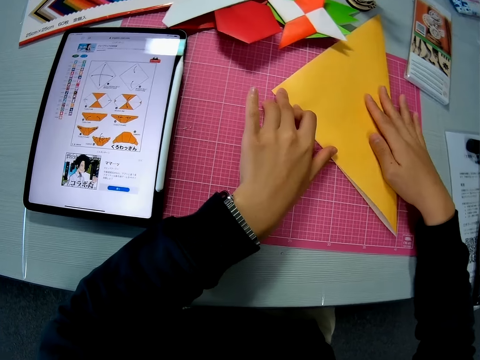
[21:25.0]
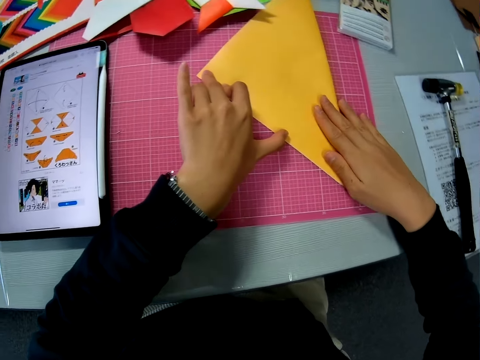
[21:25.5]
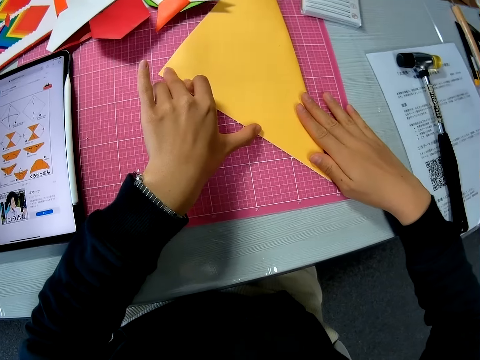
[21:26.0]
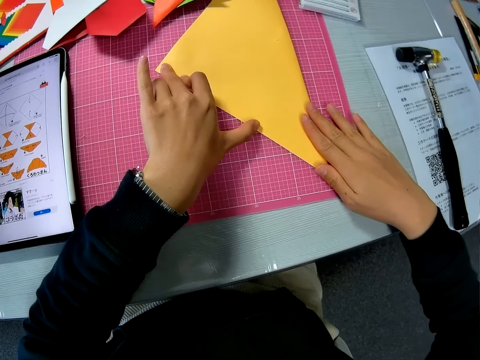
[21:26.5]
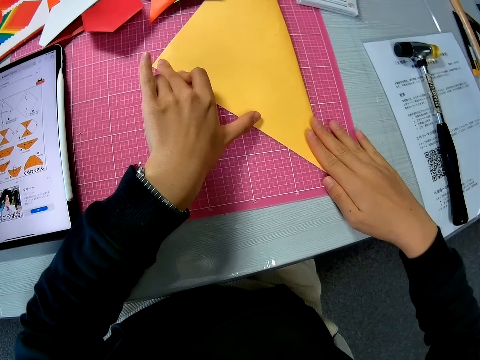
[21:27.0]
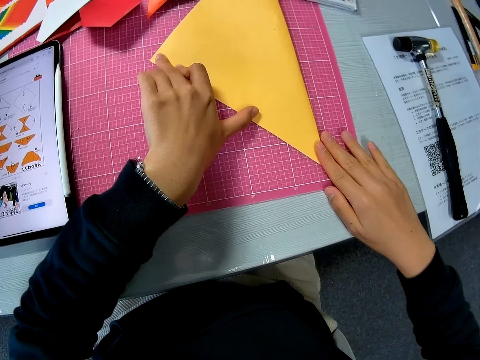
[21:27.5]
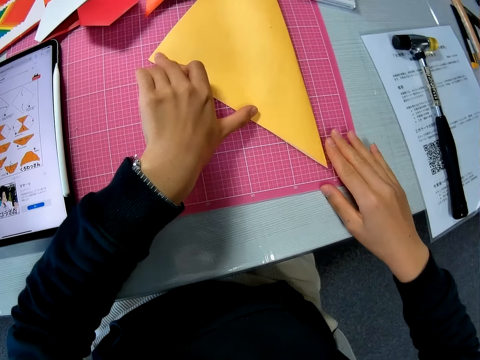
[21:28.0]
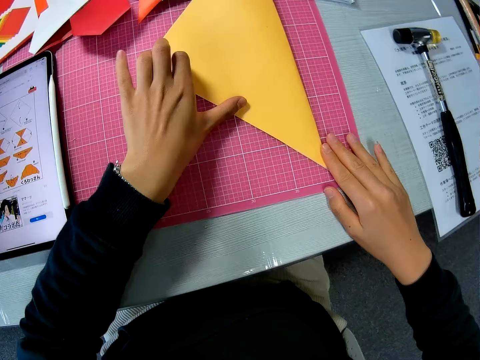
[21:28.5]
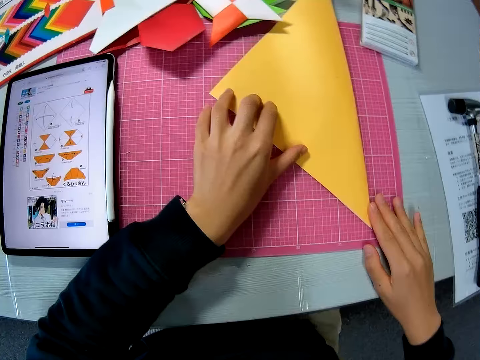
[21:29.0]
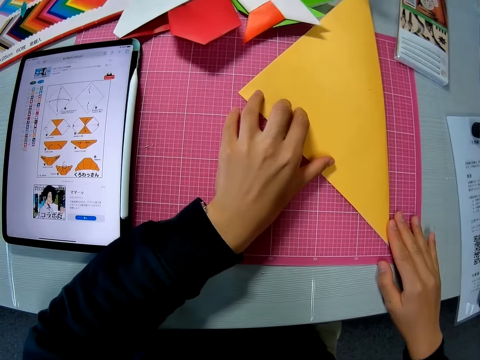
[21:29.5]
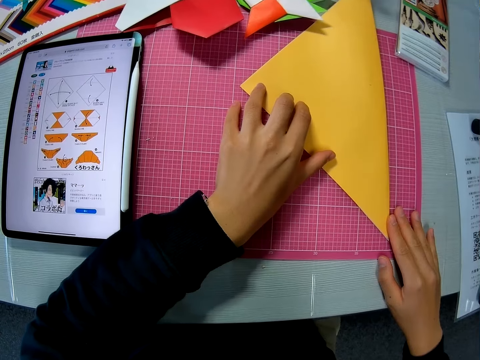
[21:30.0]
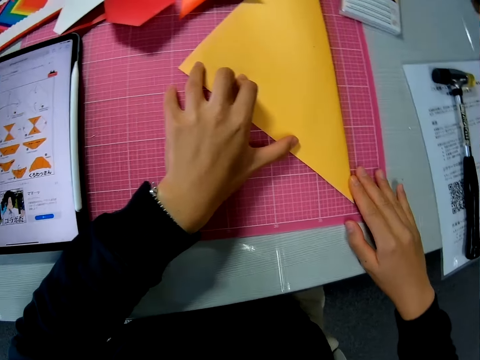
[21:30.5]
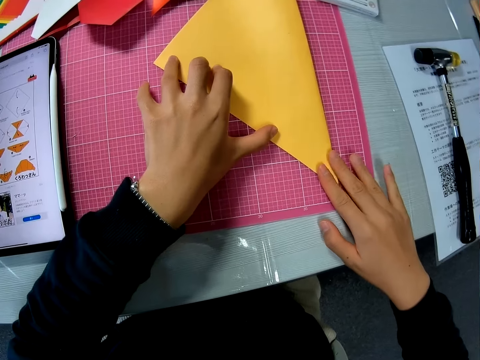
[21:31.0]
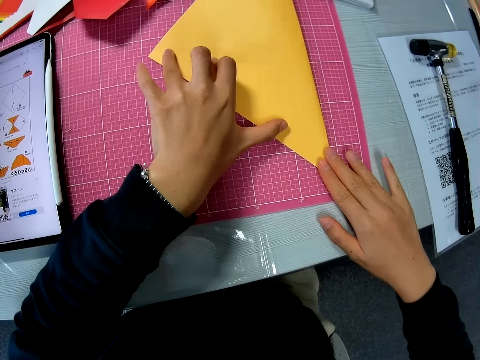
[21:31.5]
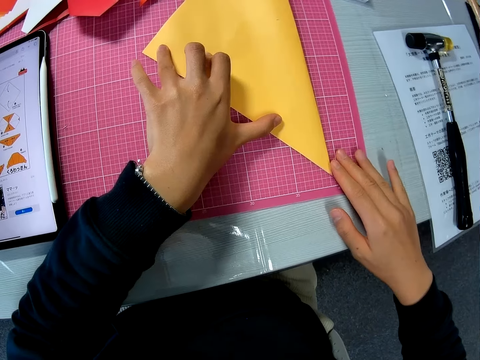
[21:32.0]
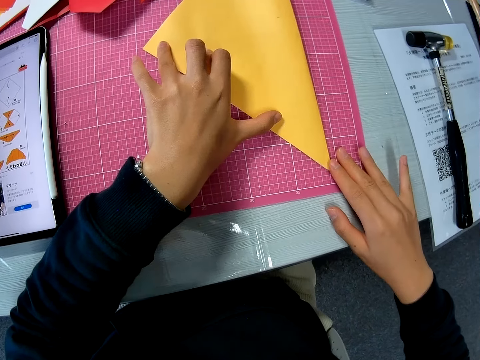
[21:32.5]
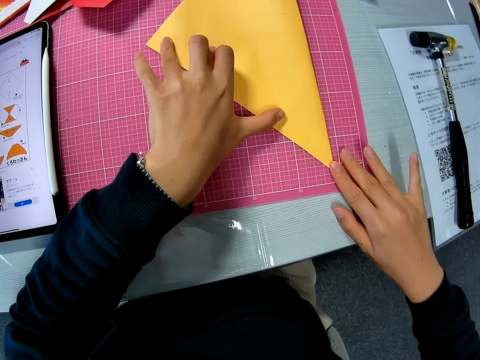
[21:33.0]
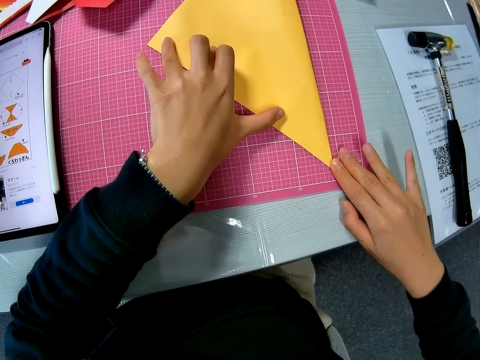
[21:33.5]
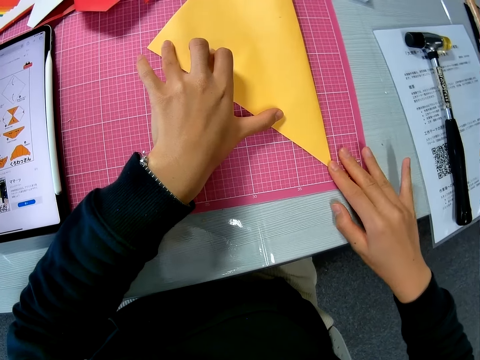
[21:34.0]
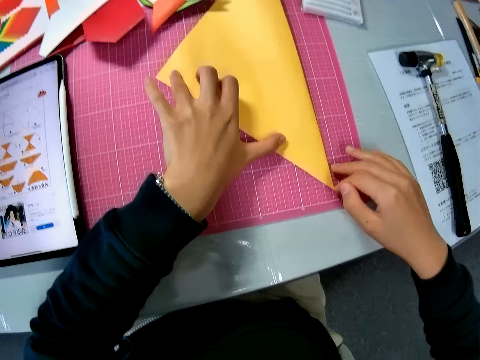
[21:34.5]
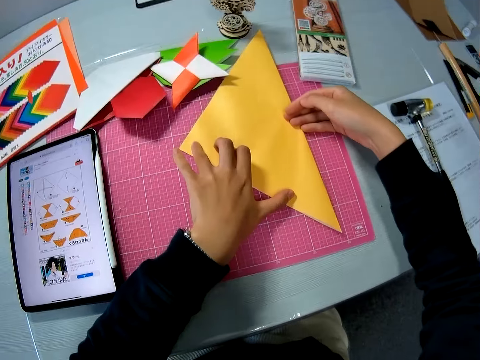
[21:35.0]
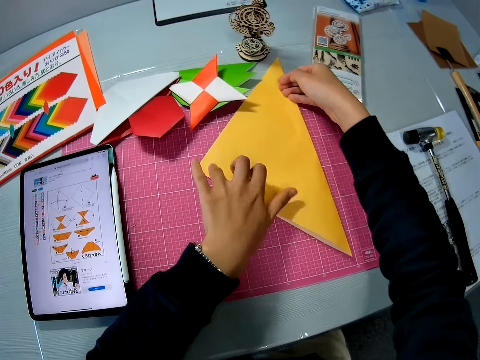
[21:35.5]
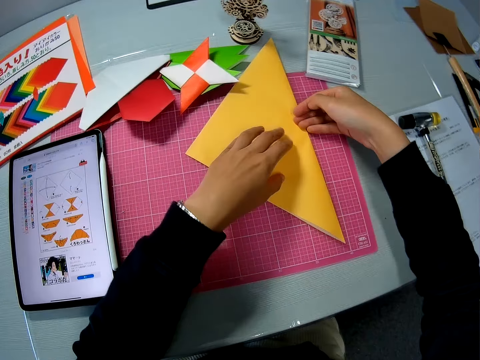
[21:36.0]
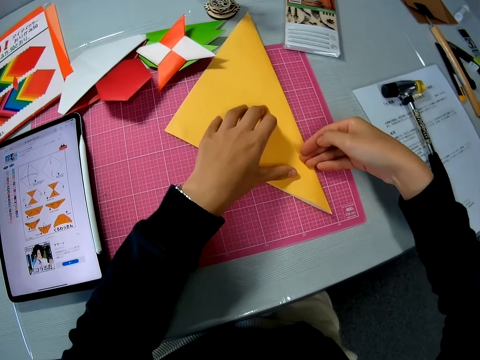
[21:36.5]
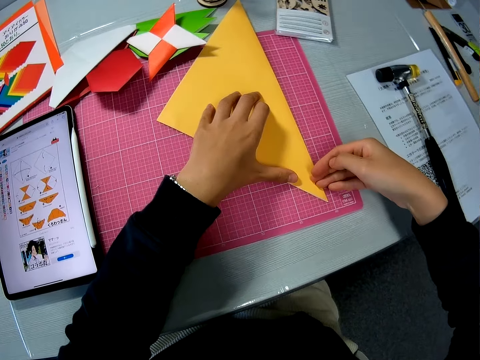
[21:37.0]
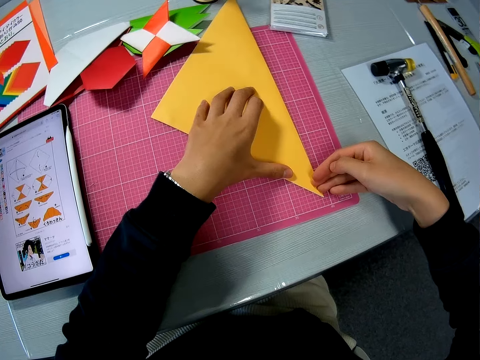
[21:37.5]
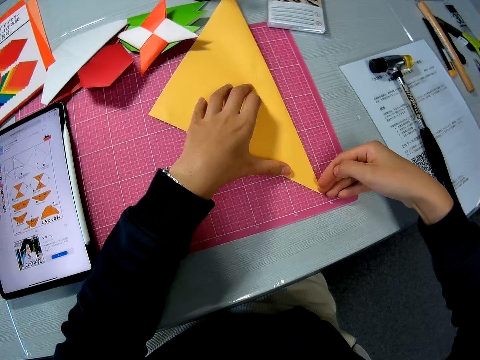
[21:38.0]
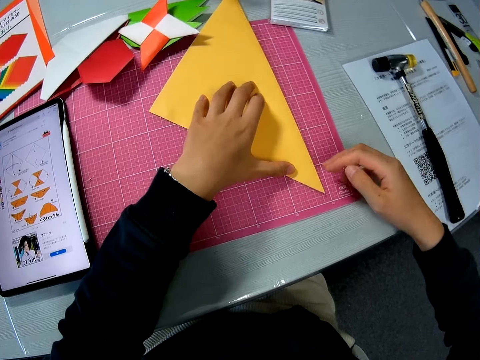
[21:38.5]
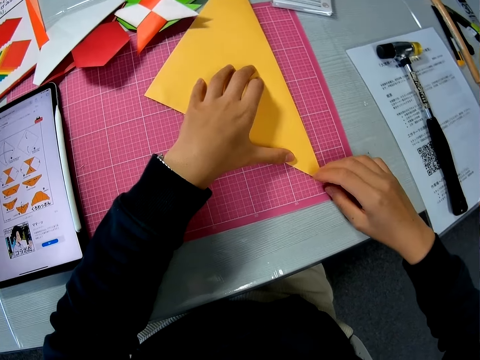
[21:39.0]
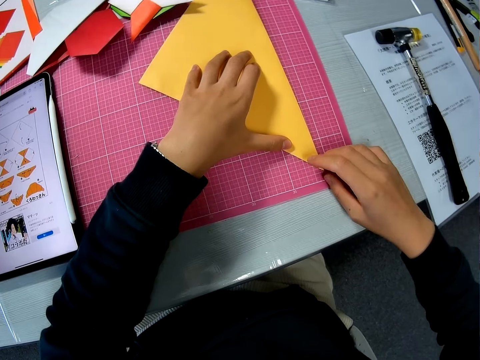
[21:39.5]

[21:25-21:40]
The camera wearer folds the yellow colored paper on the table. They align the paper.

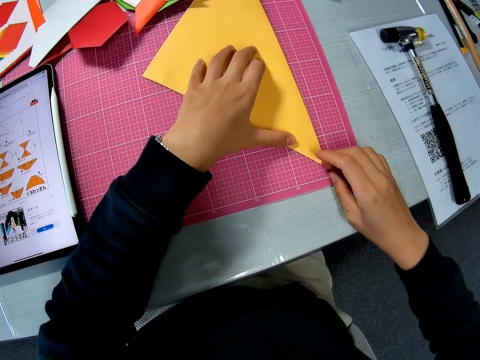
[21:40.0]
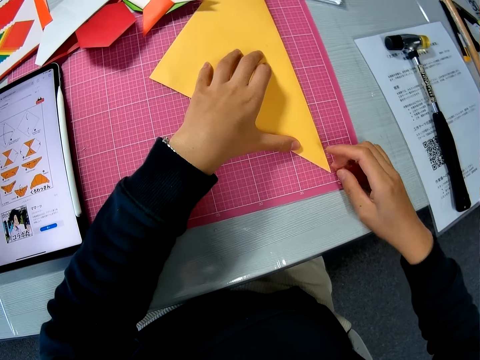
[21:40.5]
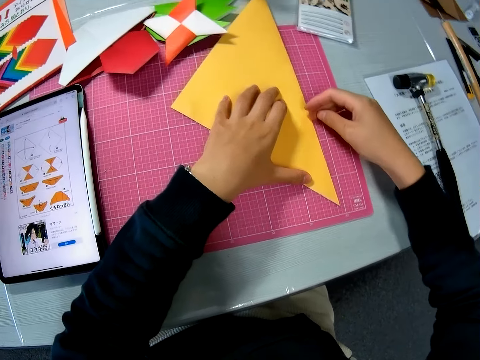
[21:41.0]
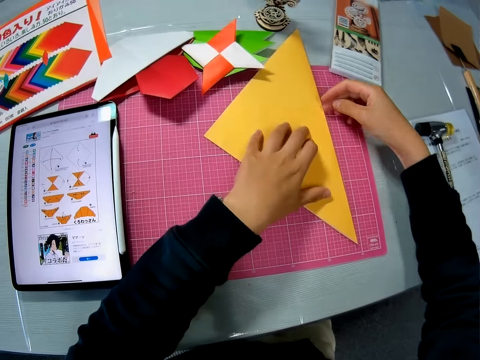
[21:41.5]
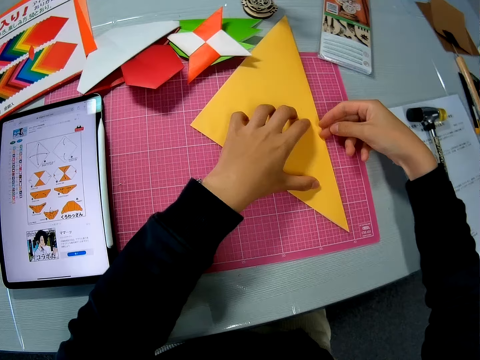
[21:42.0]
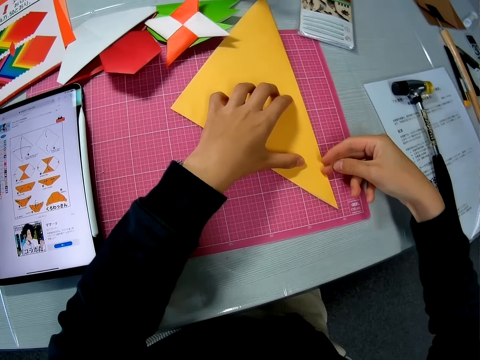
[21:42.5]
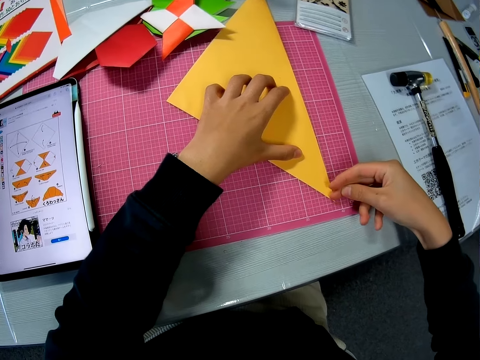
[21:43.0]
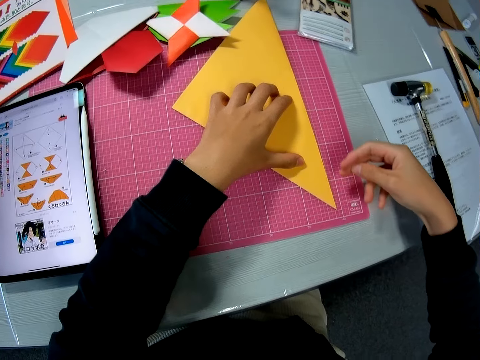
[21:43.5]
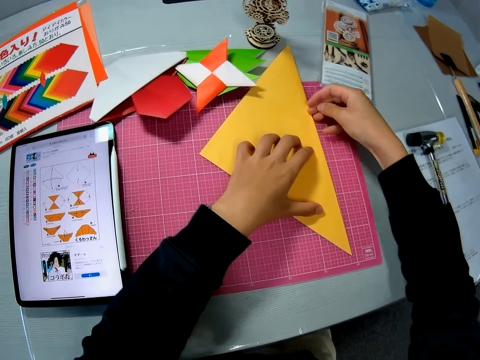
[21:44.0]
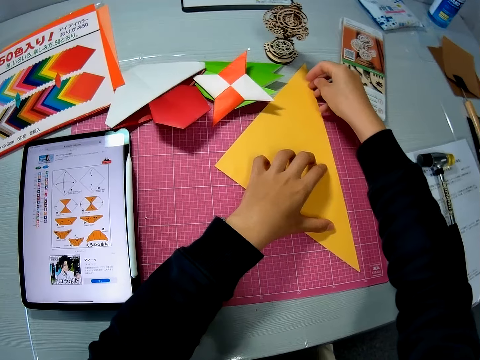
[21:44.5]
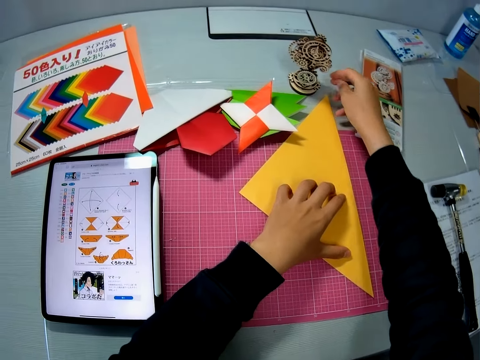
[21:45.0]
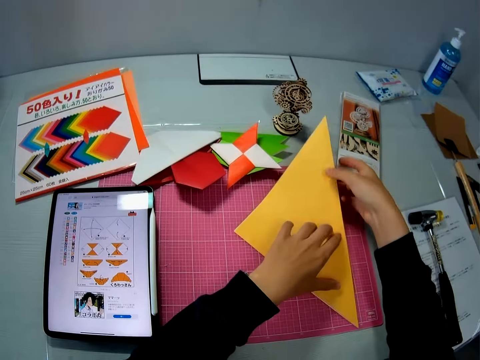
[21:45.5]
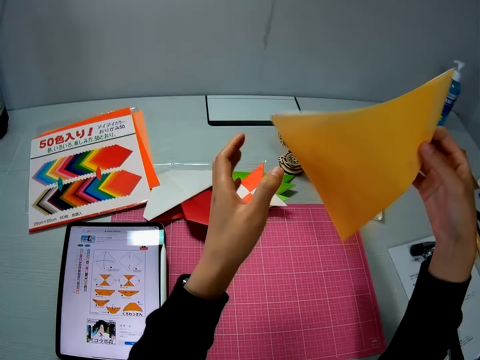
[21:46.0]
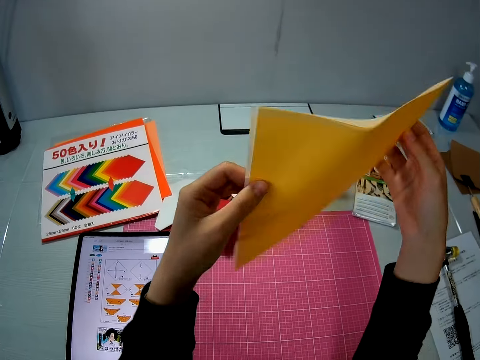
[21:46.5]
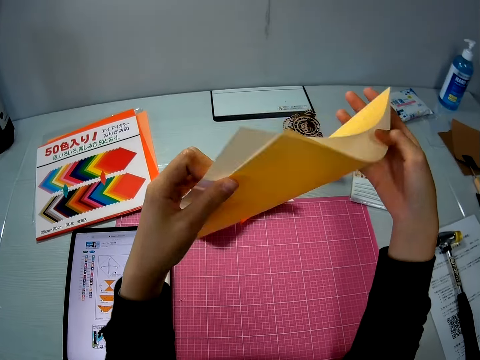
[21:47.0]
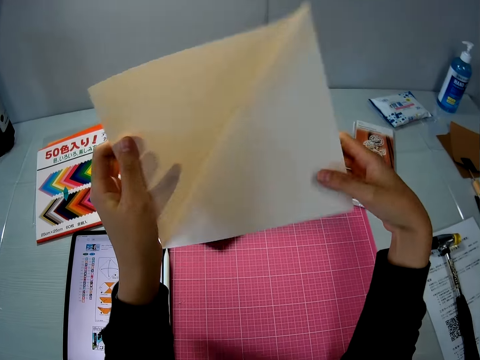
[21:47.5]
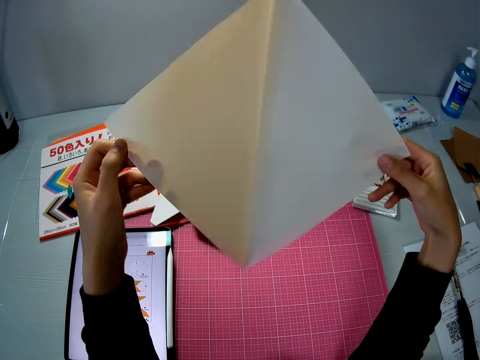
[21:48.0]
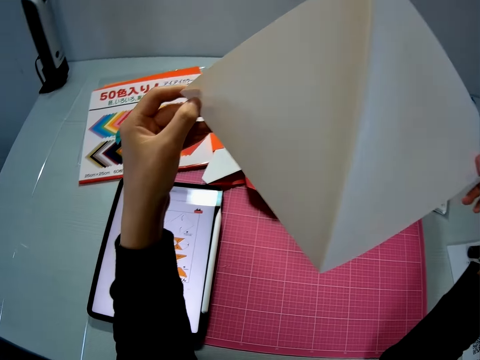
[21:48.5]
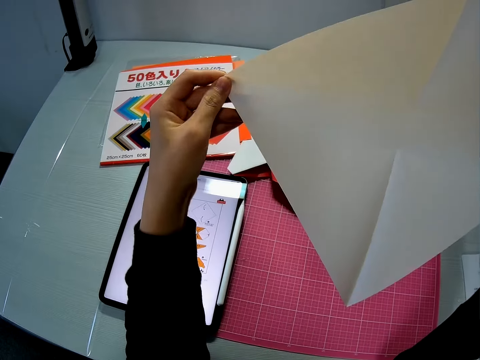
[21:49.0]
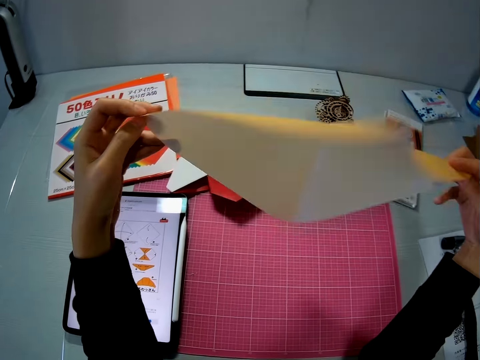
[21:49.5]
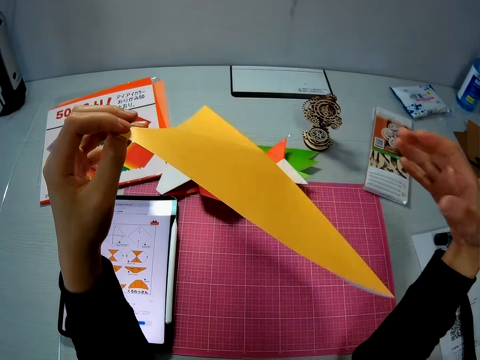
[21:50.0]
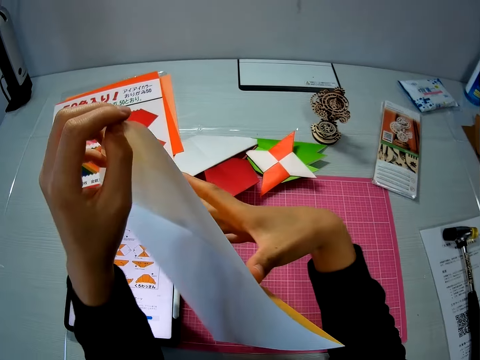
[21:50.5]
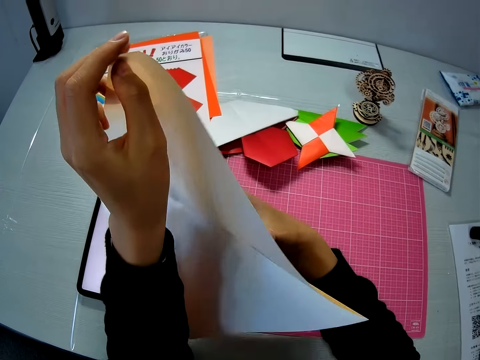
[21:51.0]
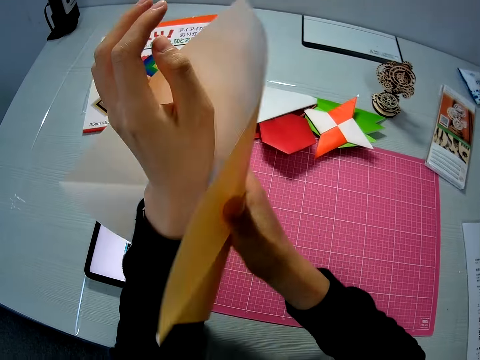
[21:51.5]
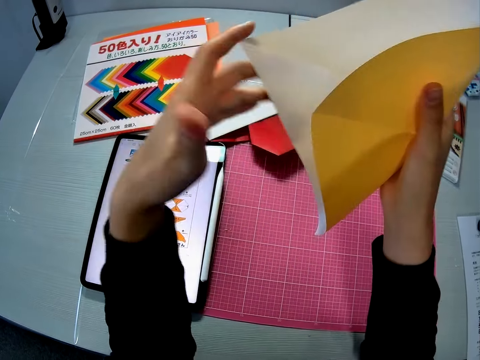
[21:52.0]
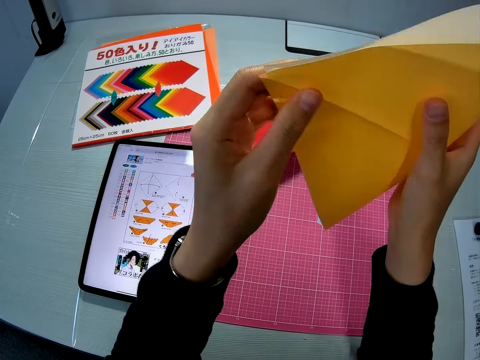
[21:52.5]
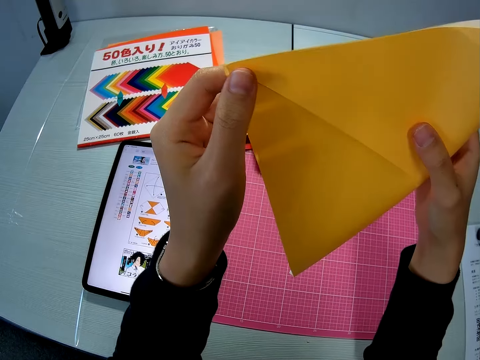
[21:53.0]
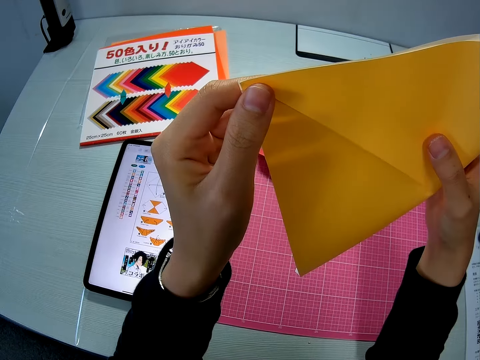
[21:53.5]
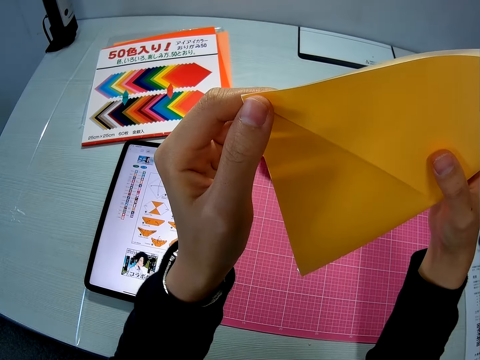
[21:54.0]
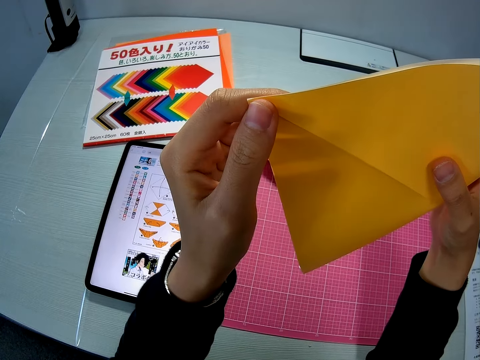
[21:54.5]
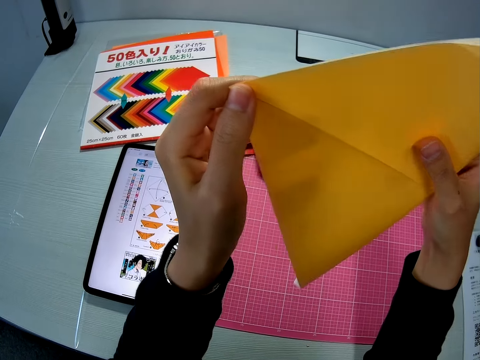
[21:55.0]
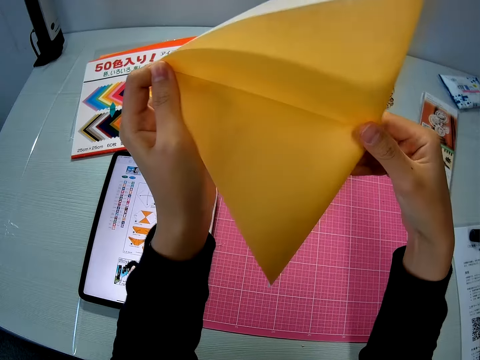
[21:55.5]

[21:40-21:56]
The camera wearer lifts a paper star off the mat. She folds the yellow colored paper in her hands. She unfolds the paper. She flips the paper. She folds the paper.
